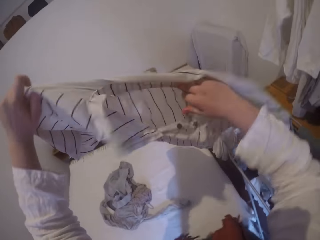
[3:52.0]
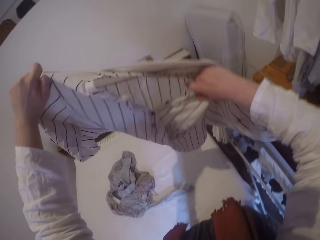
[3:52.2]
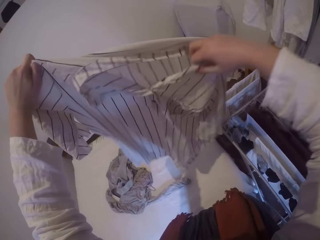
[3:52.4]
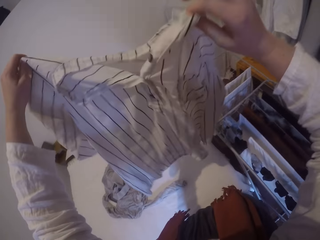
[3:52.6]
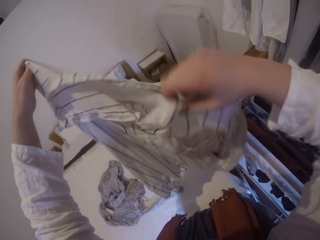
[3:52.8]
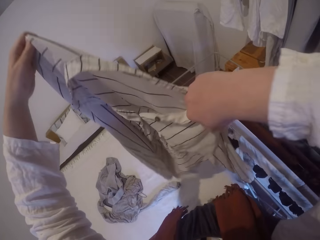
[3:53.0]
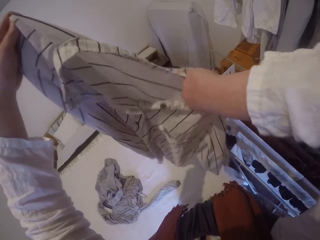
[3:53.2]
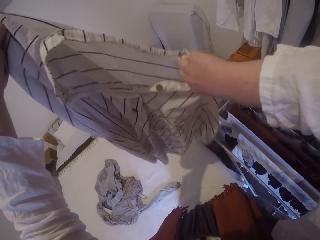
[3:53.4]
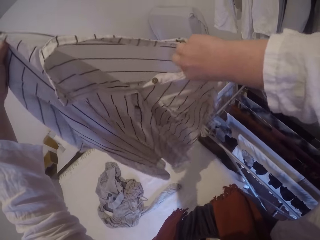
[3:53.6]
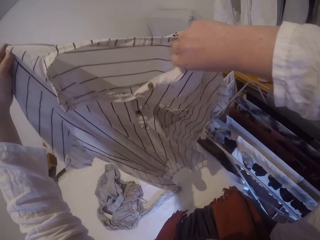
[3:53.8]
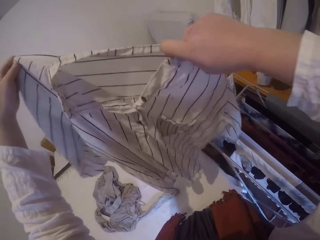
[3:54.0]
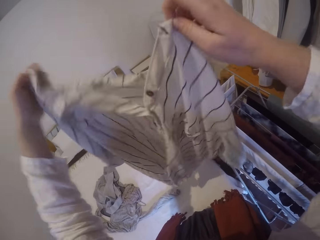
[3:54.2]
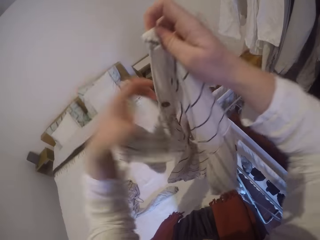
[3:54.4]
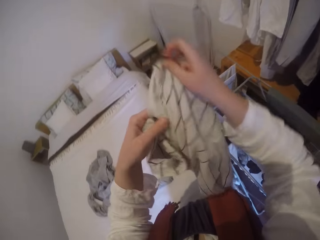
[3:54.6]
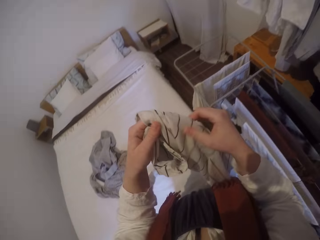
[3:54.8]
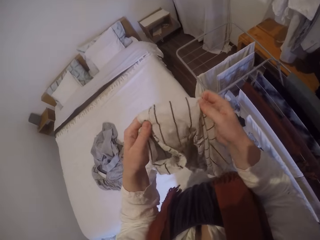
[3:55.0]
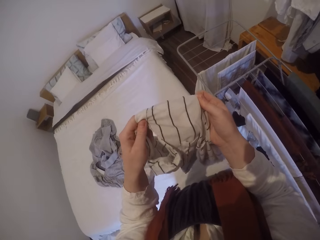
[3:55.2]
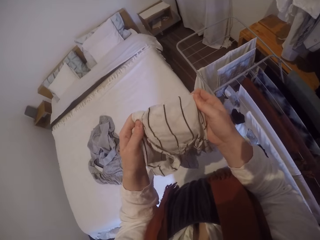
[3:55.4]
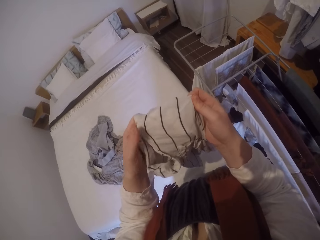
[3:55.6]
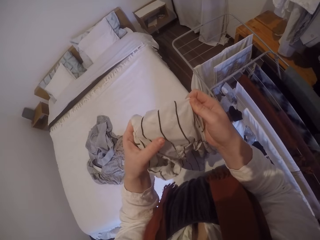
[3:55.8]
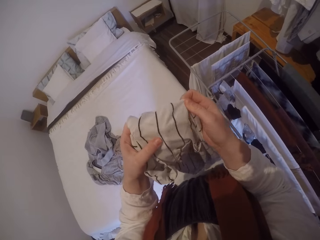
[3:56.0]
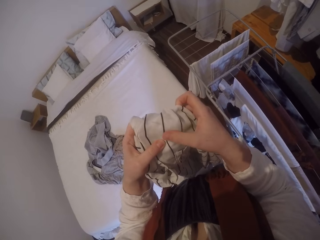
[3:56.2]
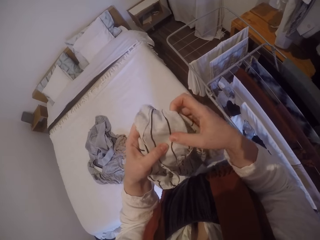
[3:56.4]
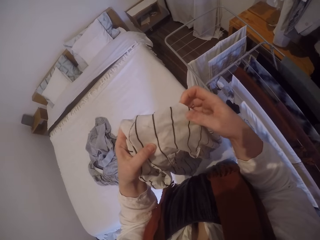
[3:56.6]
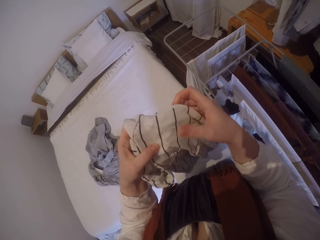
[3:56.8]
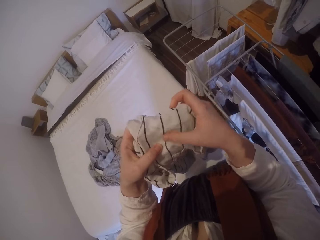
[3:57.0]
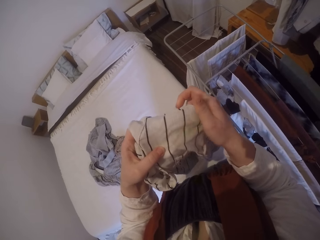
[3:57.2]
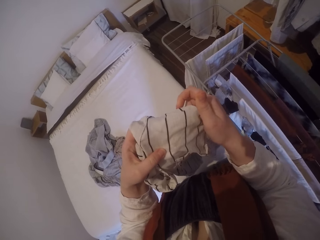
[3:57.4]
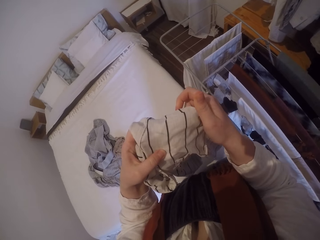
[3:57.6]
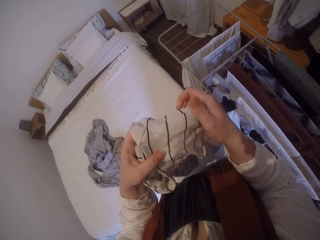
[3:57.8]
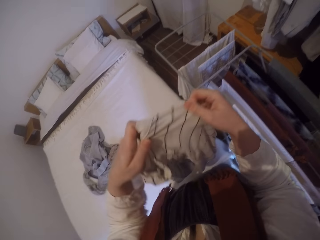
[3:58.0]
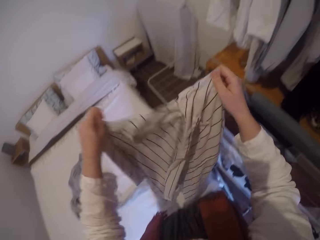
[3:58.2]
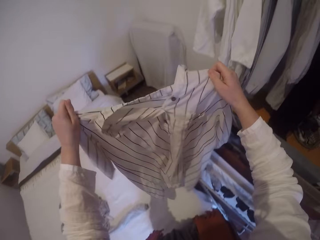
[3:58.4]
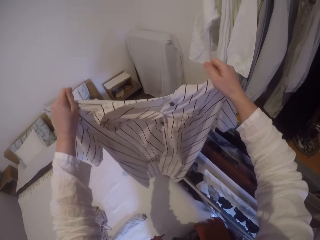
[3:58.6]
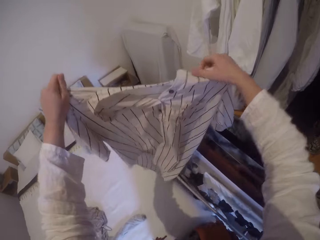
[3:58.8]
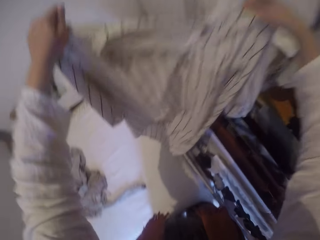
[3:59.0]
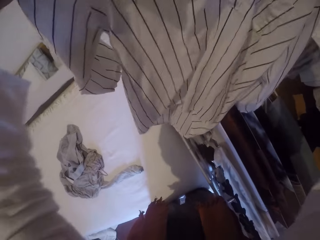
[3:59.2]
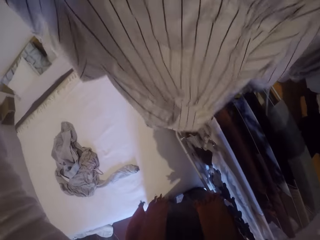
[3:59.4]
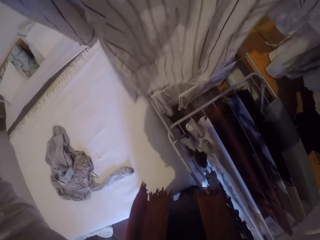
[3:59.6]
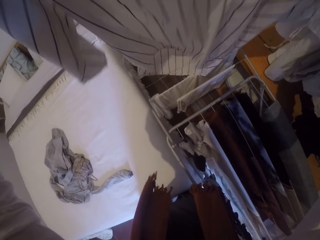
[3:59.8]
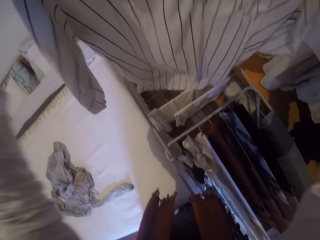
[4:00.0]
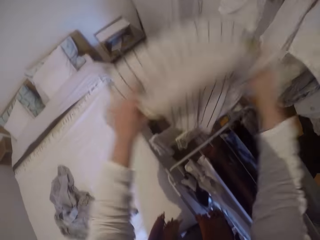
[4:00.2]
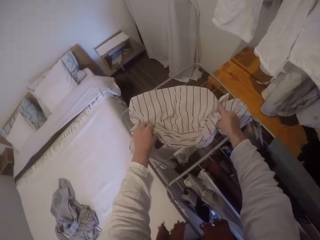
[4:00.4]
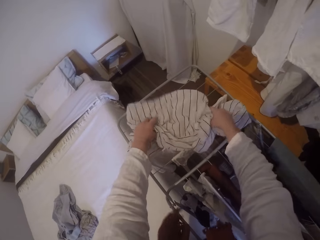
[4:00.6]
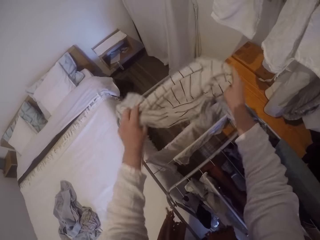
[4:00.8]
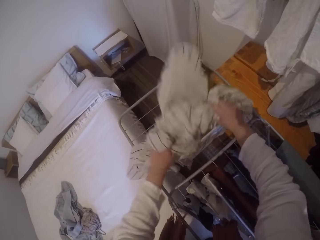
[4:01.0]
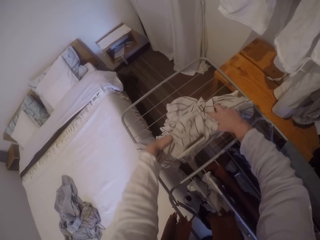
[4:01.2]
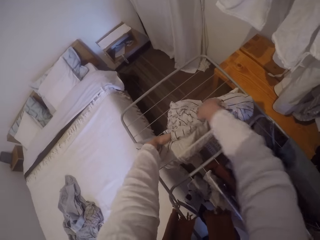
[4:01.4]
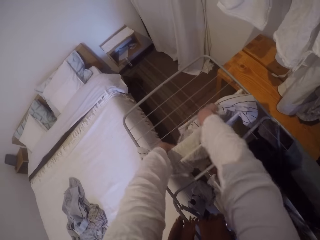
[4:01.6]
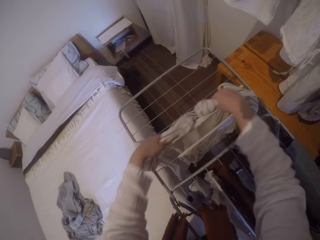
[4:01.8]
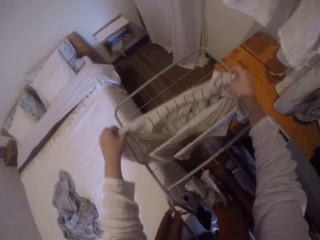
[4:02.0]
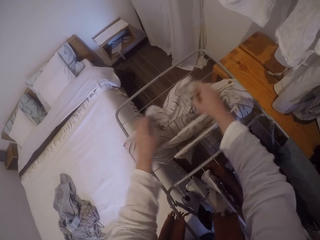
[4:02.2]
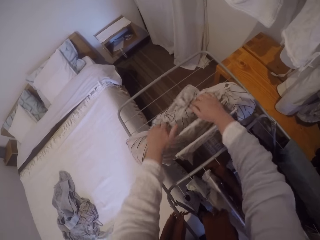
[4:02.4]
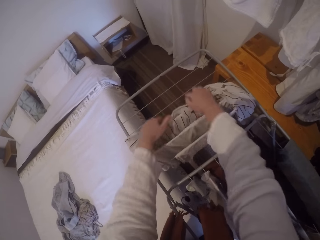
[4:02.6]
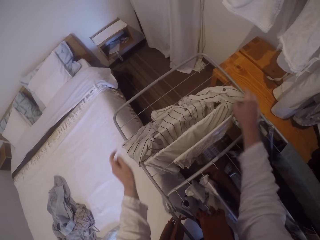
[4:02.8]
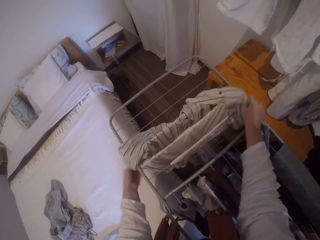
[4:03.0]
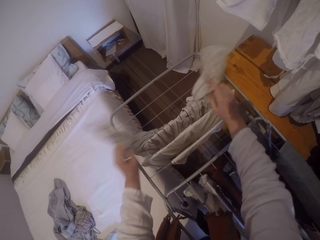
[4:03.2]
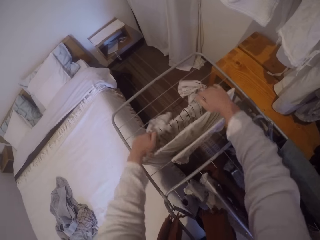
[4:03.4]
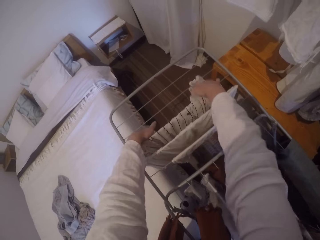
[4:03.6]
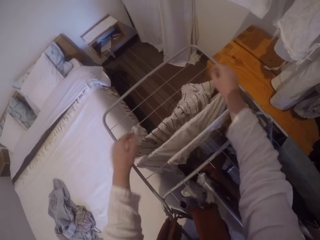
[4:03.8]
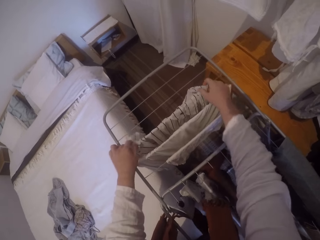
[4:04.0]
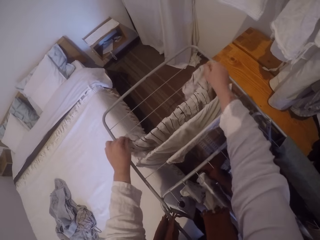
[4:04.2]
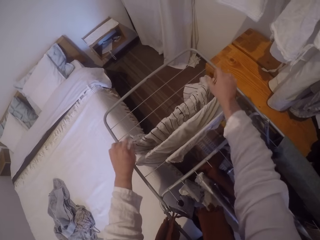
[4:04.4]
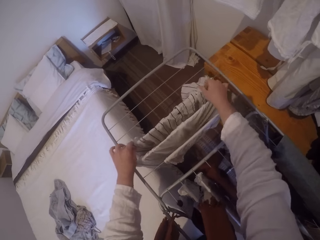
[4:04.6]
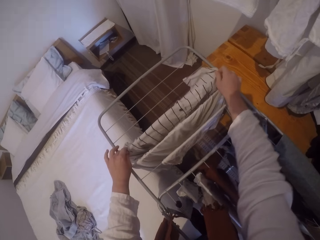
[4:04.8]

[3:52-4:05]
The camera wearer checks a part of the cloth. They rub the cloth. They clean the part of the cloth. They hold the cloth. They hang the cloth. They spread the cloth on the clothes drying rack.

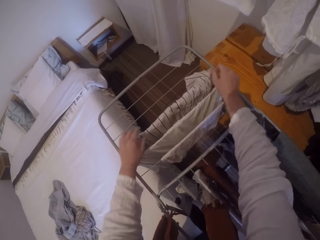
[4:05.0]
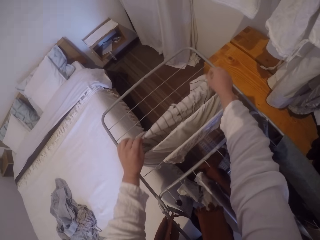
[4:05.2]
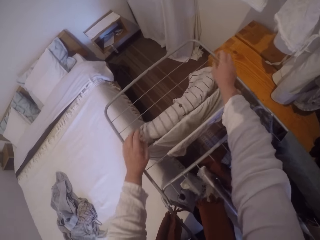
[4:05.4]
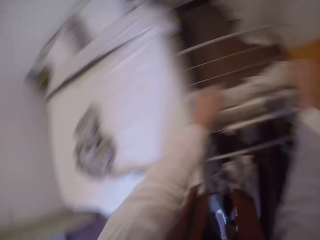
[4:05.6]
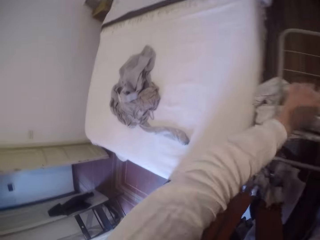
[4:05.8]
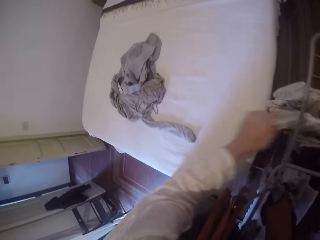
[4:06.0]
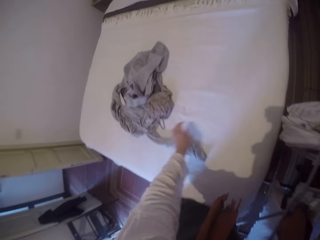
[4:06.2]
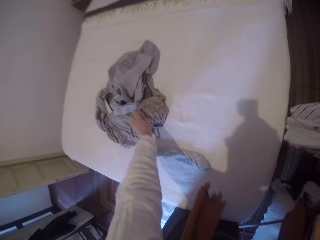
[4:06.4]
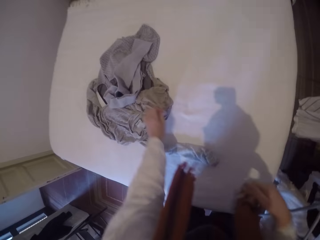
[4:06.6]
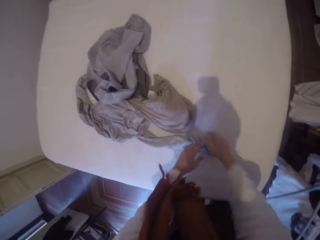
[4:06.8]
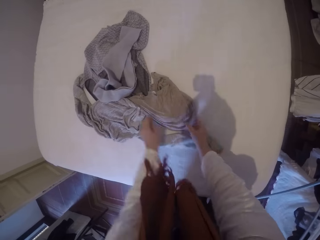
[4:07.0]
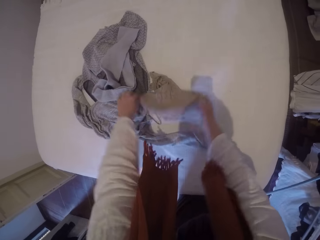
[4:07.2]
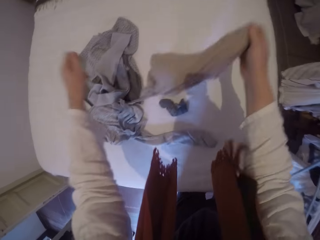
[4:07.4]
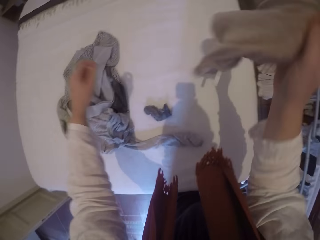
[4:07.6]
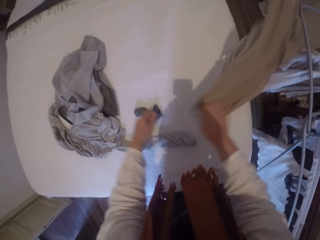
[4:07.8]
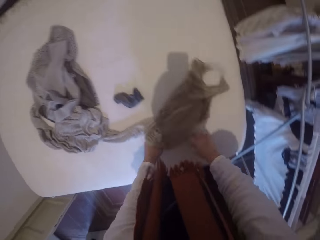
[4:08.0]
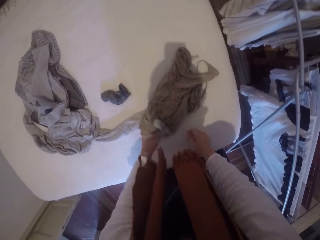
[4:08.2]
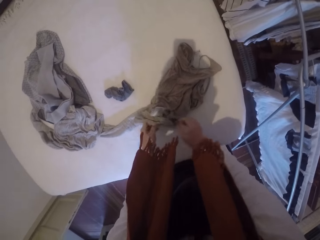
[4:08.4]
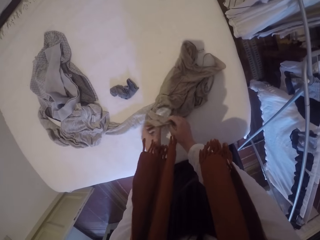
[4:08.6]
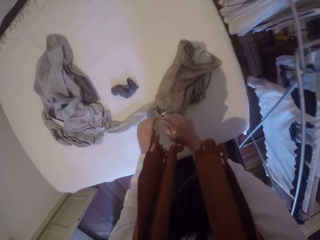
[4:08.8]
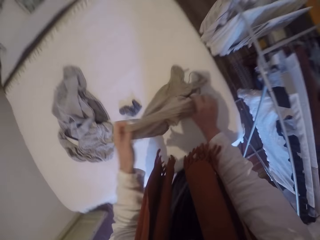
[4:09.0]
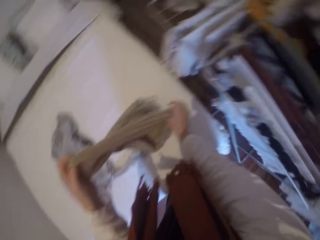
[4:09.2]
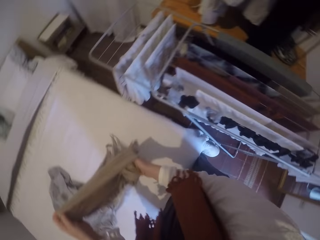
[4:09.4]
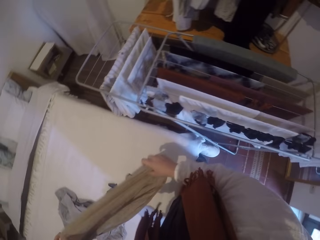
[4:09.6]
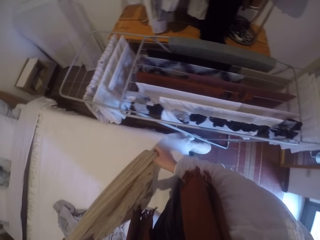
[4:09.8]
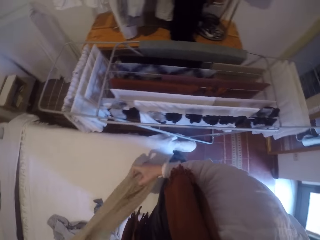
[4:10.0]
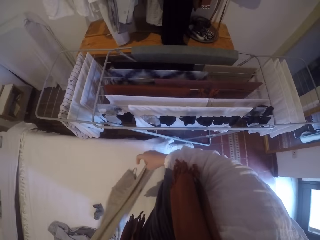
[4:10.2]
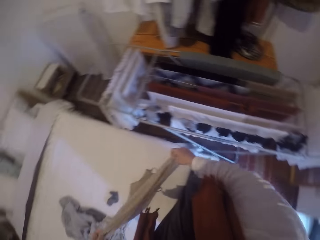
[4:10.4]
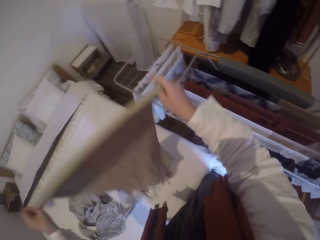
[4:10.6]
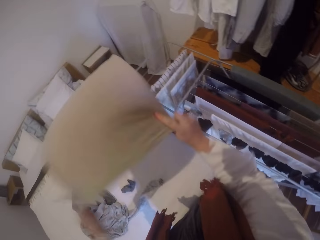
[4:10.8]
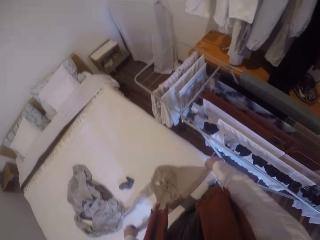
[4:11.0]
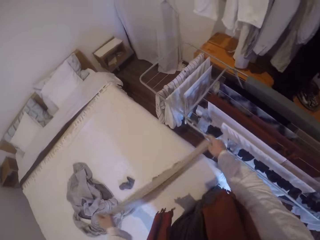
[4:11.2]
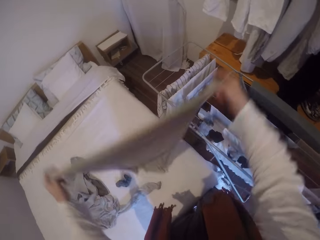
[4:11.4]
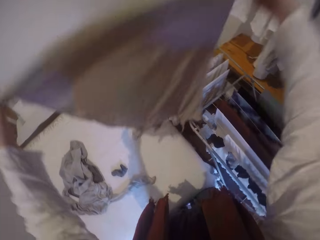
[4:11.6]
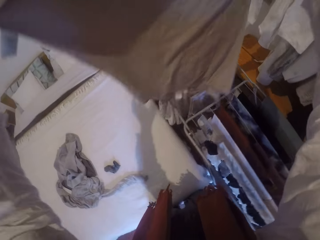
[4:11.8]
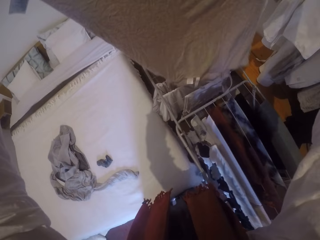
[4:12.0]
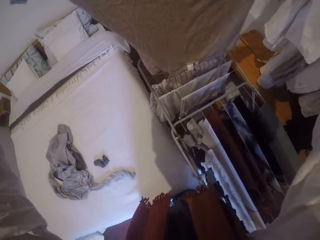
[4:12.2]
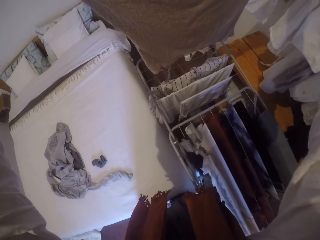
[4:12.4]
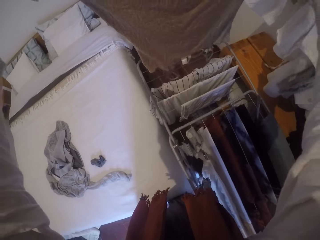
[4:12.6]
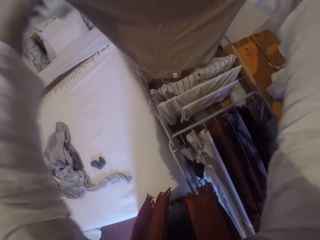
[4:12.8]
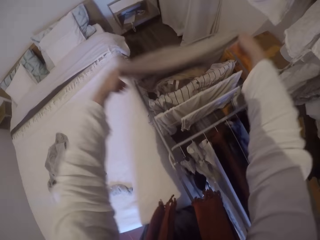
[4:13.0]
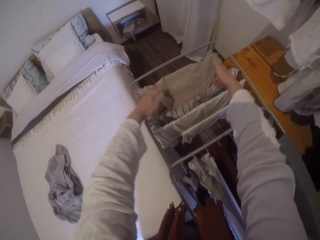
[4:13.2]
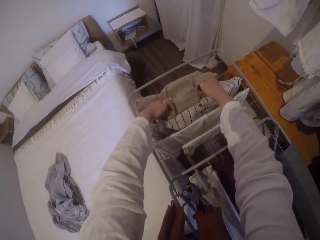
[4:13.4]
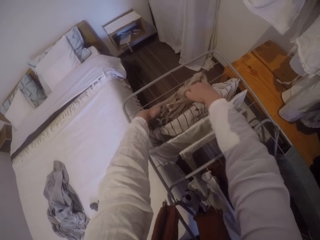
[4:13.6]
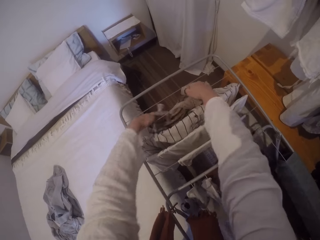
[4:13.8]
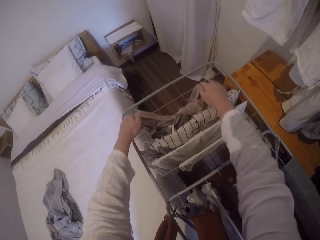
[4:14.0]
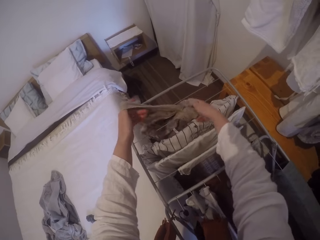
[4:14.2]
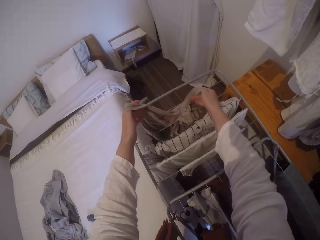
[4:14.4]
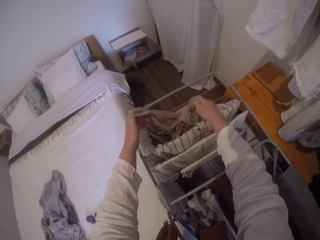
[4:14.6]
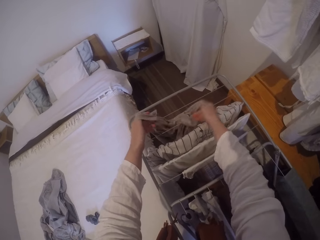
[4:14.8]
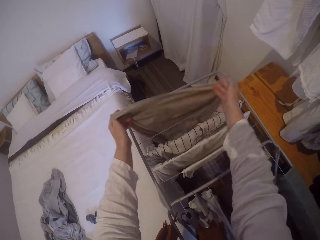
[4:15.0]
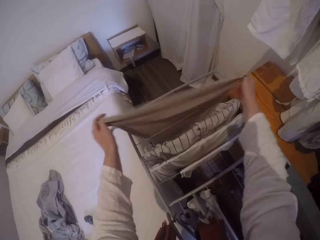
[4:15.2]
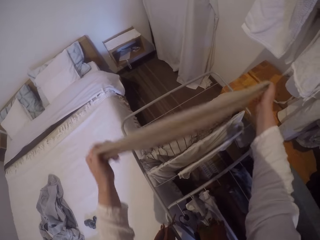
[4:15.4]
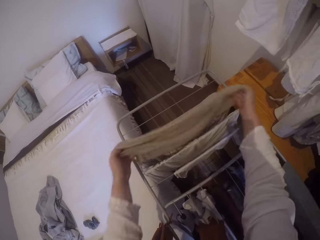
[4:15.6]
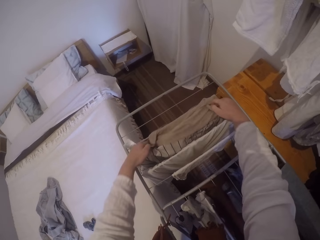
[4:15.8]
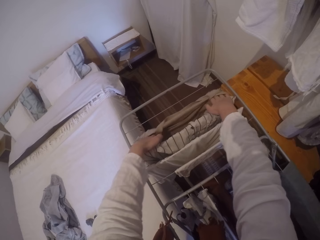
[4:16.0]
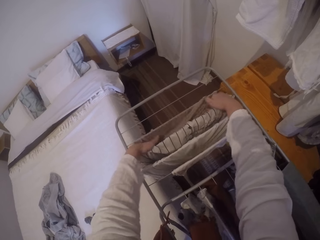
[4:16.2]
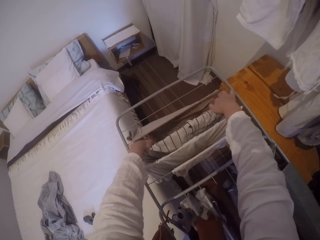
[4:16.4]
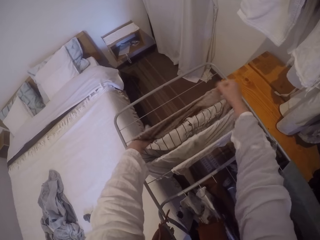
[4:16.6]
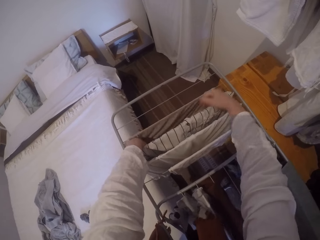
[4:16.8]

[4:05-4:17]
The camera wearer picks a cloth. They dust off the cloth. They hang the cloth. They spread the cloth on the clothes drying rack.
